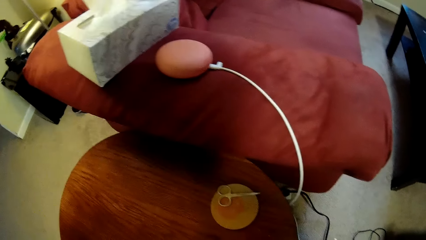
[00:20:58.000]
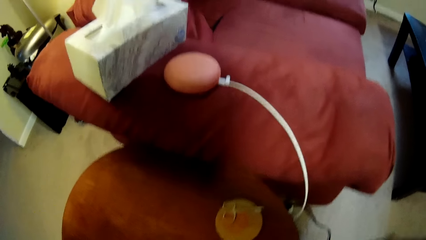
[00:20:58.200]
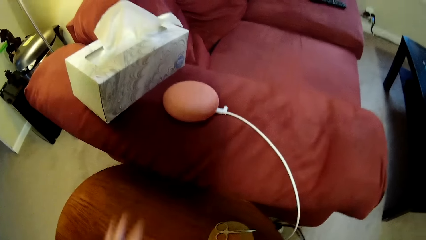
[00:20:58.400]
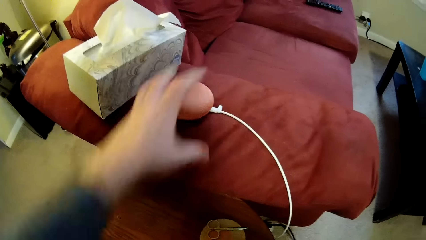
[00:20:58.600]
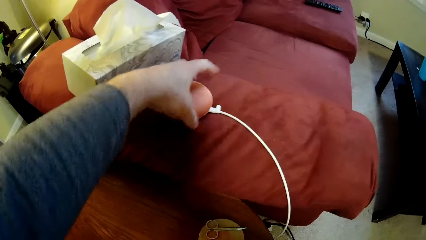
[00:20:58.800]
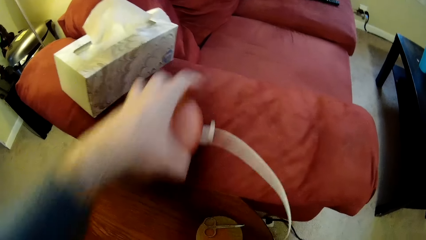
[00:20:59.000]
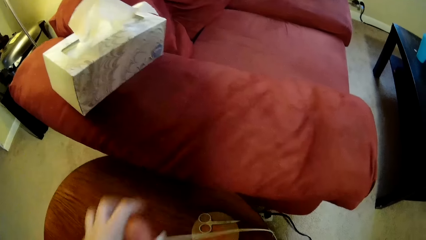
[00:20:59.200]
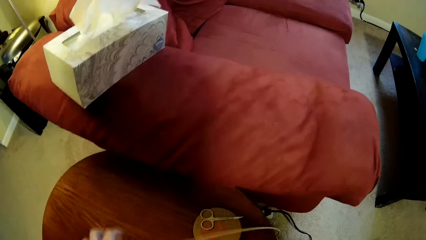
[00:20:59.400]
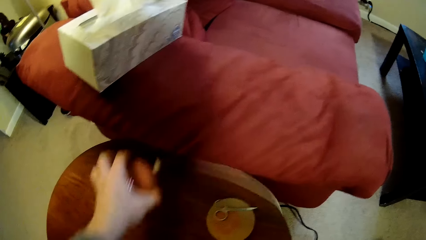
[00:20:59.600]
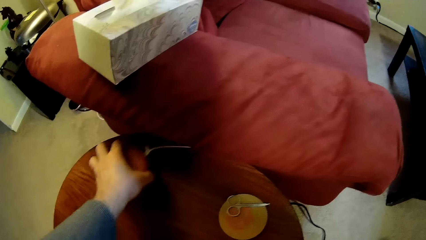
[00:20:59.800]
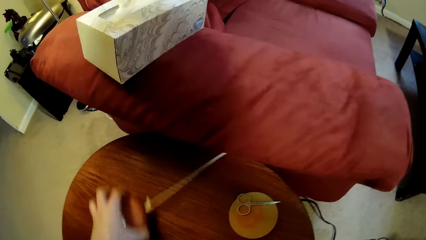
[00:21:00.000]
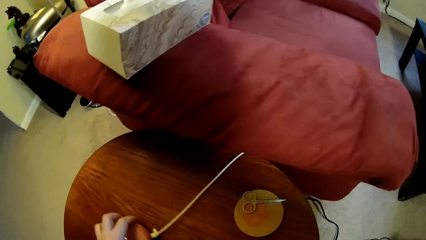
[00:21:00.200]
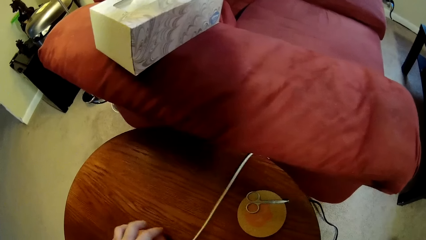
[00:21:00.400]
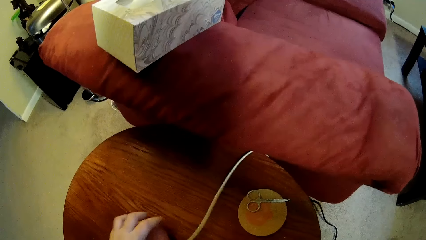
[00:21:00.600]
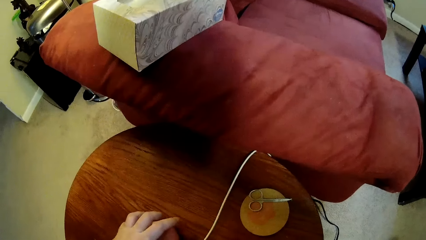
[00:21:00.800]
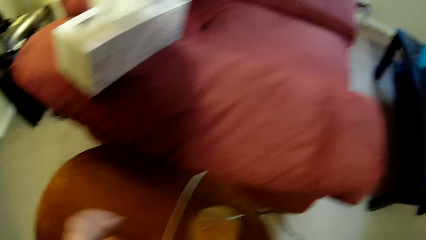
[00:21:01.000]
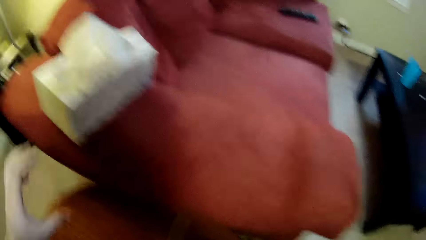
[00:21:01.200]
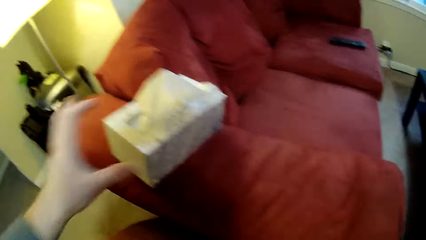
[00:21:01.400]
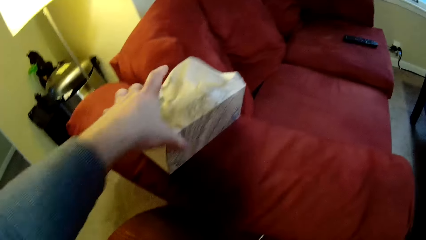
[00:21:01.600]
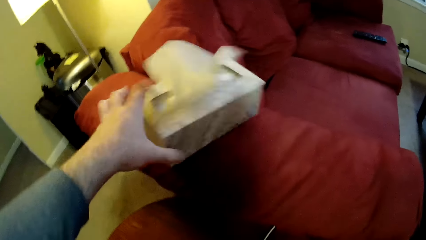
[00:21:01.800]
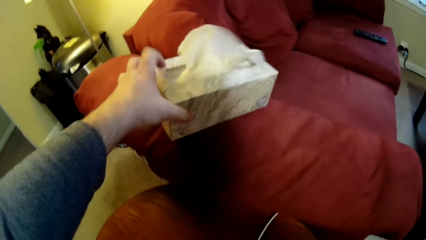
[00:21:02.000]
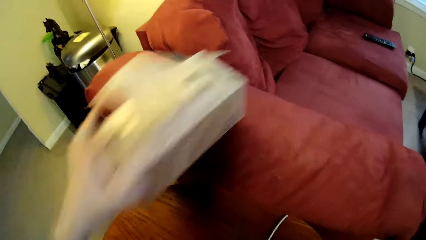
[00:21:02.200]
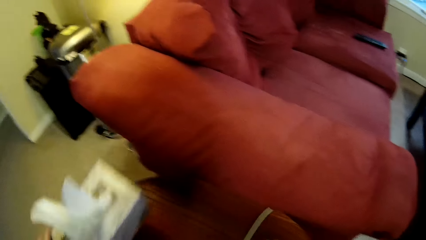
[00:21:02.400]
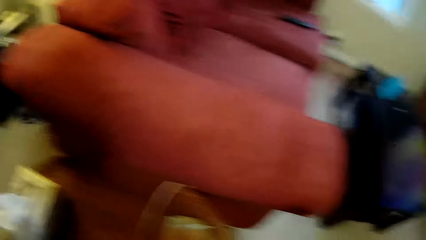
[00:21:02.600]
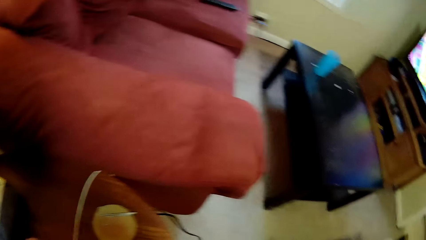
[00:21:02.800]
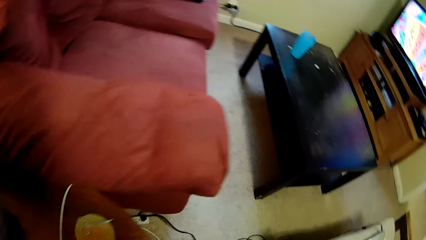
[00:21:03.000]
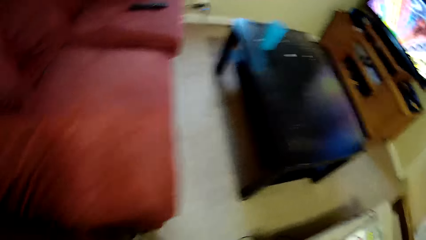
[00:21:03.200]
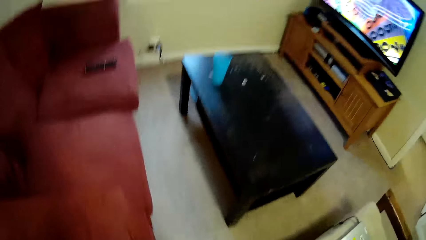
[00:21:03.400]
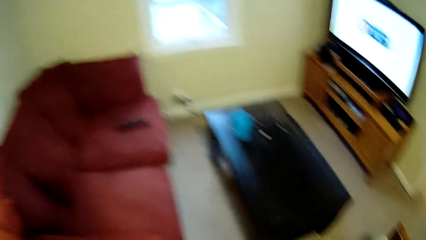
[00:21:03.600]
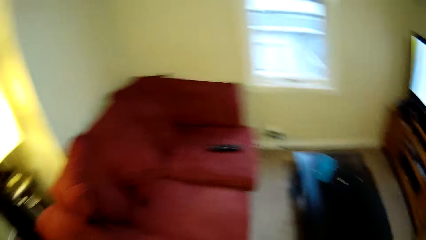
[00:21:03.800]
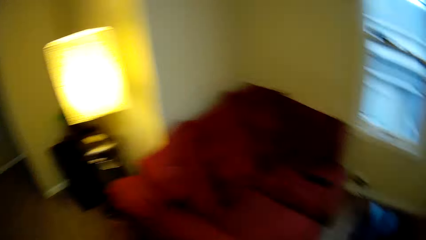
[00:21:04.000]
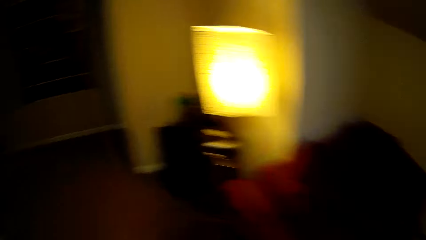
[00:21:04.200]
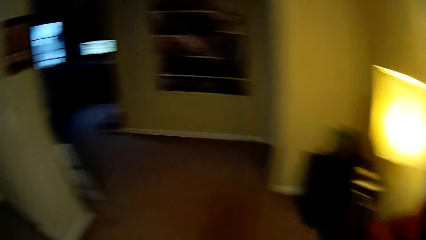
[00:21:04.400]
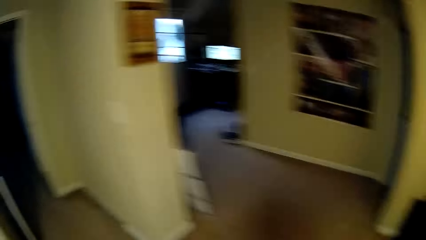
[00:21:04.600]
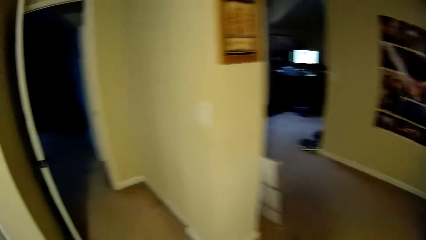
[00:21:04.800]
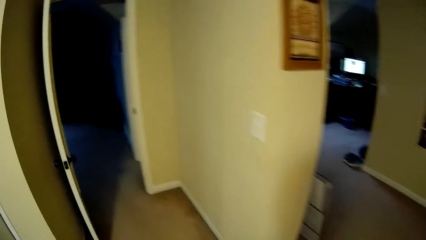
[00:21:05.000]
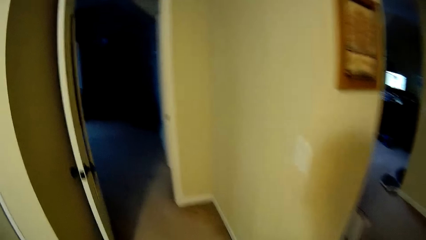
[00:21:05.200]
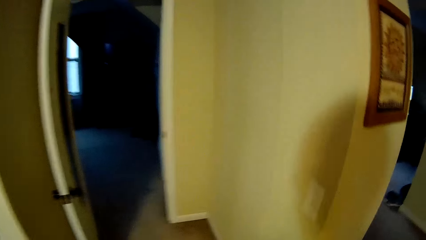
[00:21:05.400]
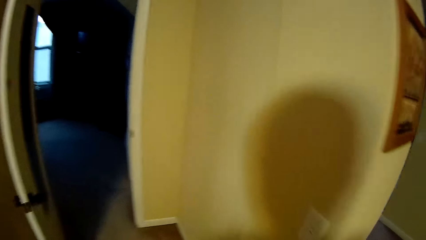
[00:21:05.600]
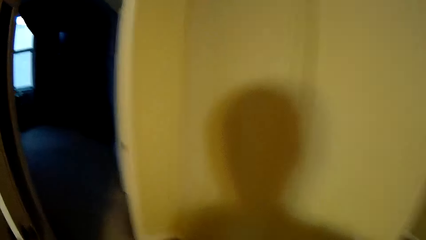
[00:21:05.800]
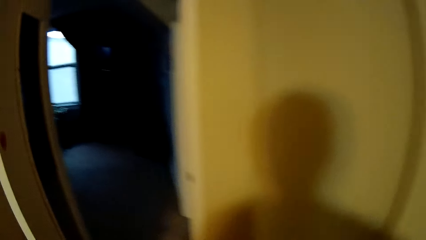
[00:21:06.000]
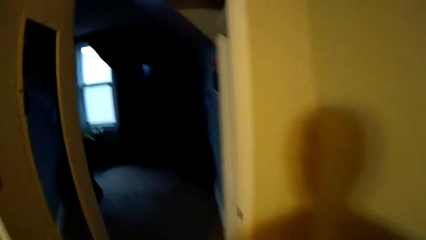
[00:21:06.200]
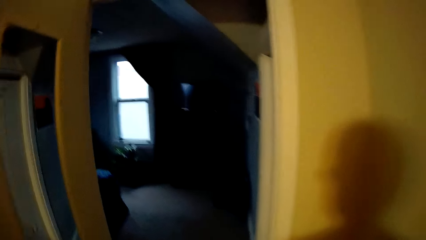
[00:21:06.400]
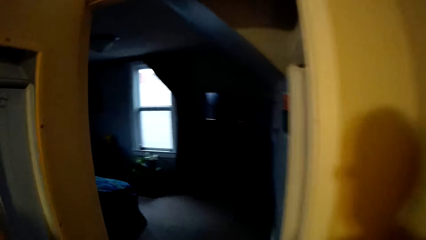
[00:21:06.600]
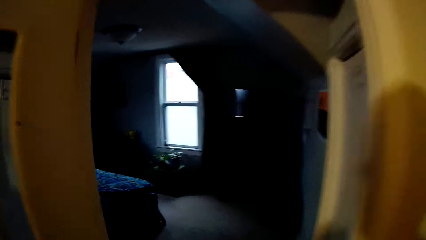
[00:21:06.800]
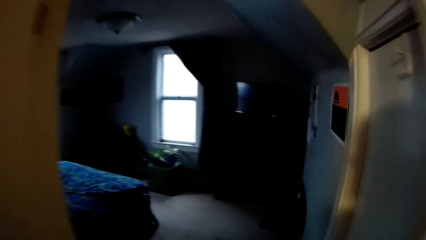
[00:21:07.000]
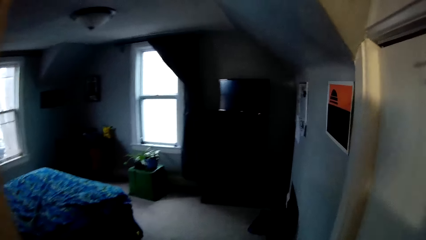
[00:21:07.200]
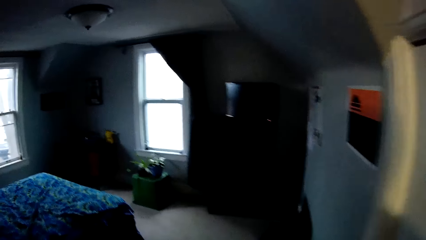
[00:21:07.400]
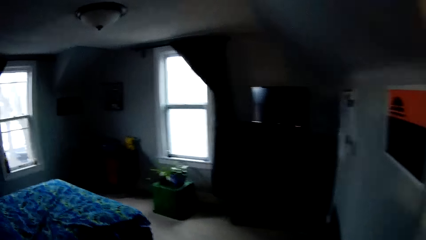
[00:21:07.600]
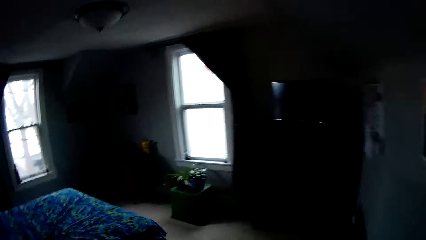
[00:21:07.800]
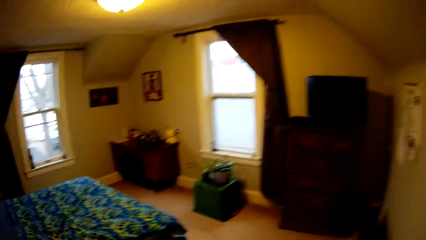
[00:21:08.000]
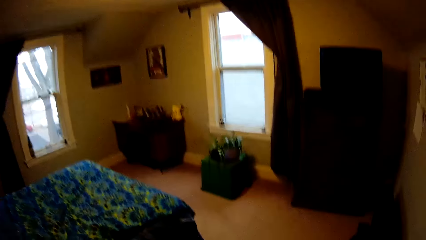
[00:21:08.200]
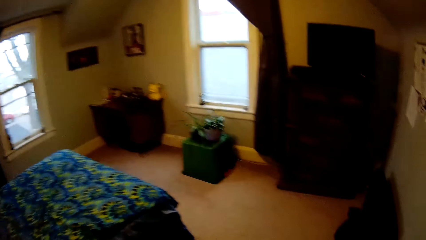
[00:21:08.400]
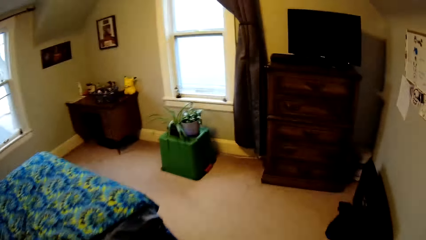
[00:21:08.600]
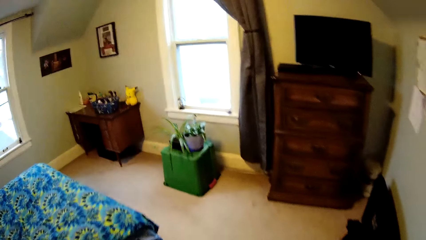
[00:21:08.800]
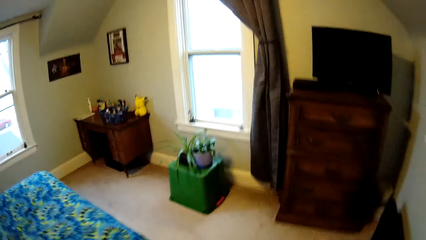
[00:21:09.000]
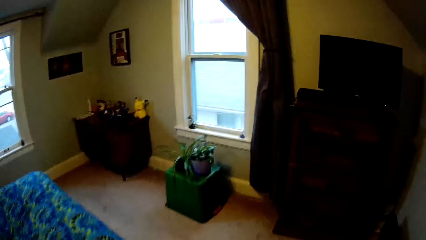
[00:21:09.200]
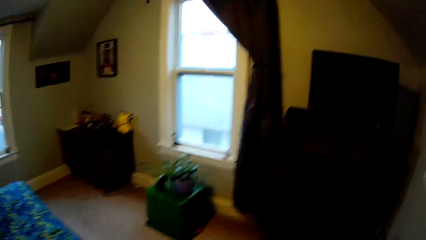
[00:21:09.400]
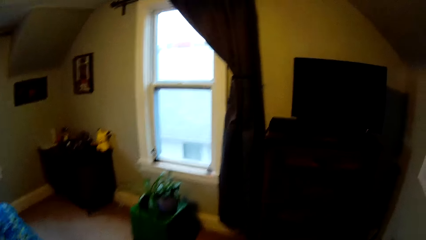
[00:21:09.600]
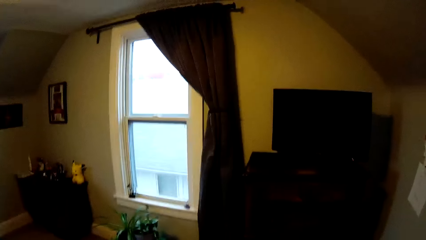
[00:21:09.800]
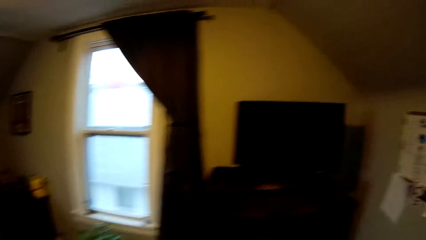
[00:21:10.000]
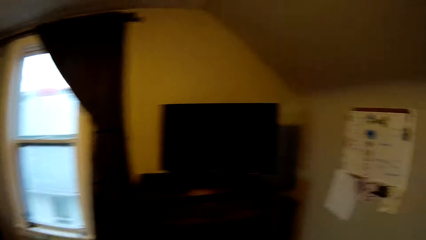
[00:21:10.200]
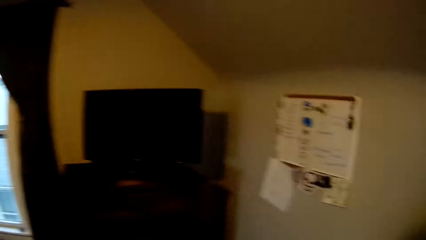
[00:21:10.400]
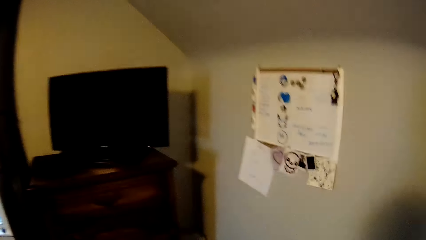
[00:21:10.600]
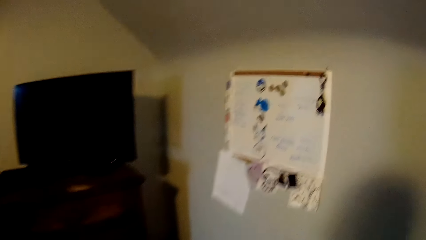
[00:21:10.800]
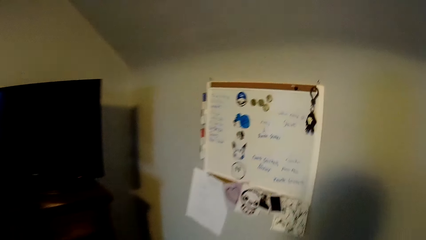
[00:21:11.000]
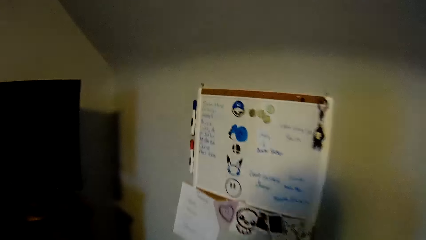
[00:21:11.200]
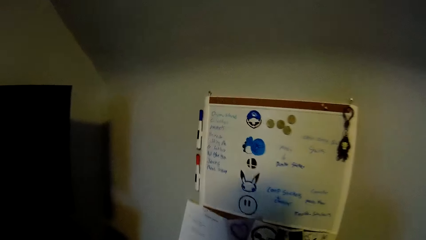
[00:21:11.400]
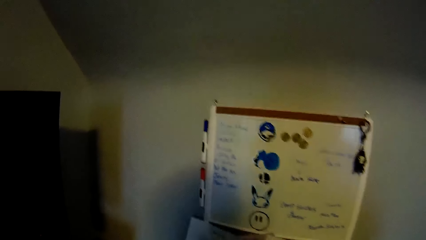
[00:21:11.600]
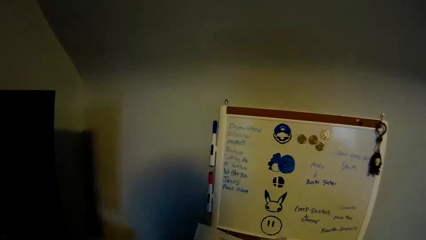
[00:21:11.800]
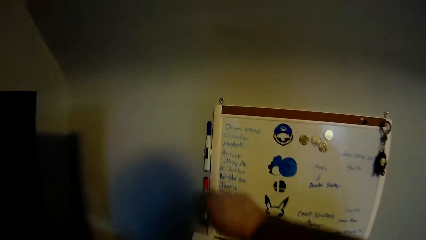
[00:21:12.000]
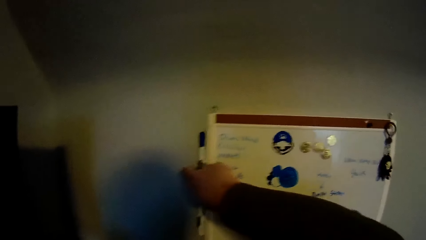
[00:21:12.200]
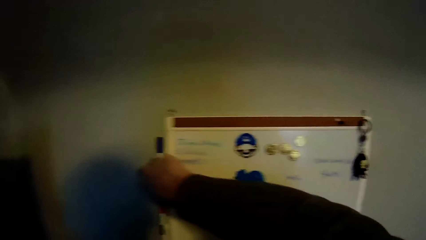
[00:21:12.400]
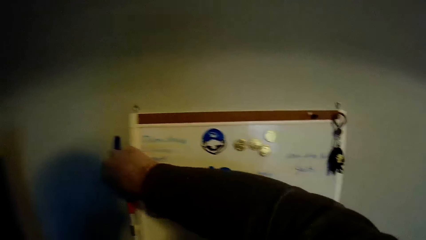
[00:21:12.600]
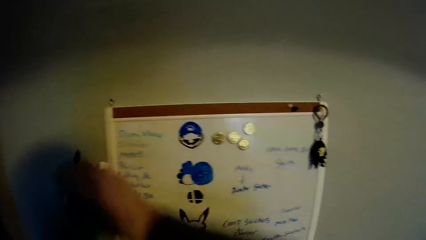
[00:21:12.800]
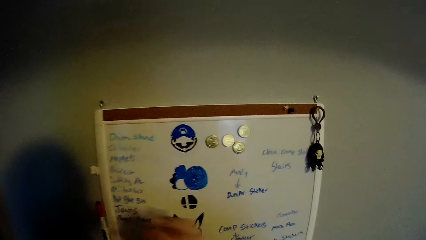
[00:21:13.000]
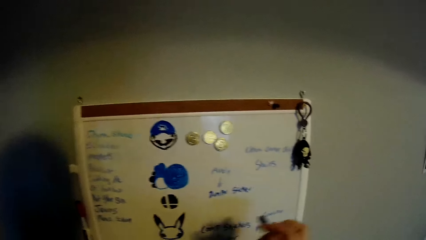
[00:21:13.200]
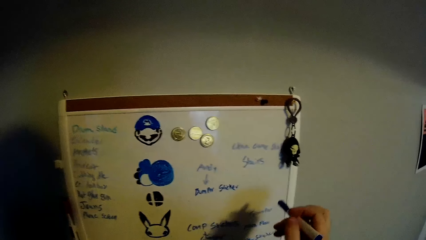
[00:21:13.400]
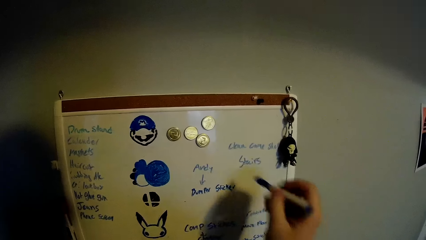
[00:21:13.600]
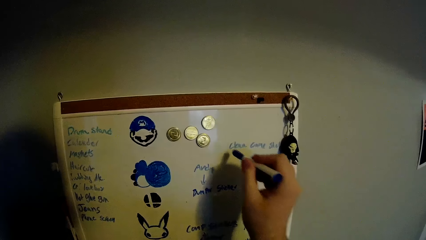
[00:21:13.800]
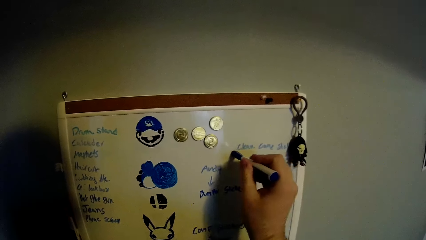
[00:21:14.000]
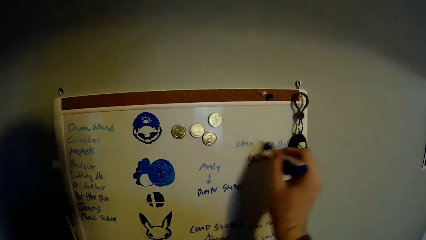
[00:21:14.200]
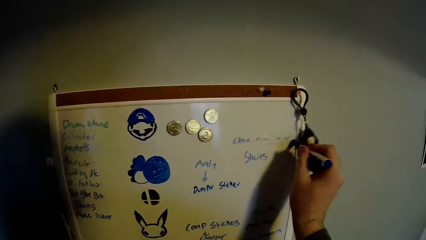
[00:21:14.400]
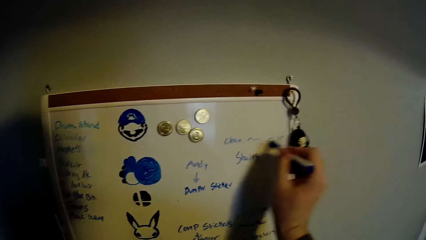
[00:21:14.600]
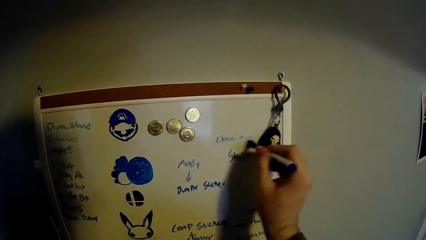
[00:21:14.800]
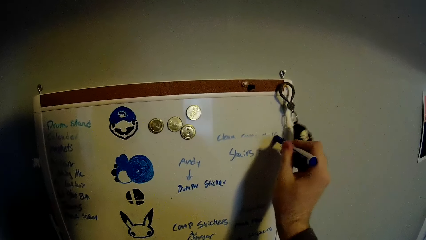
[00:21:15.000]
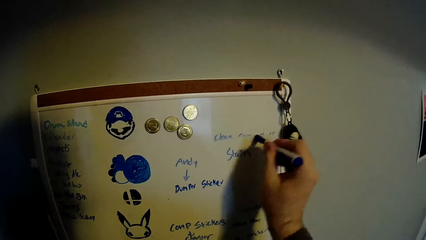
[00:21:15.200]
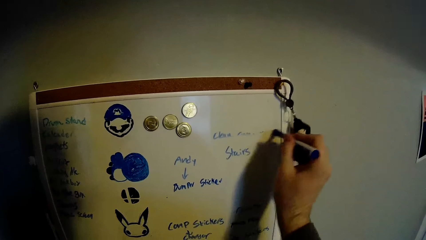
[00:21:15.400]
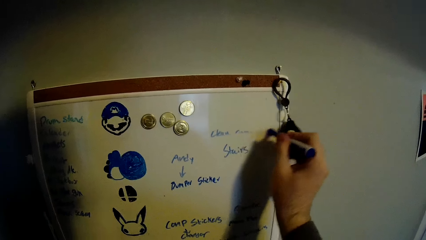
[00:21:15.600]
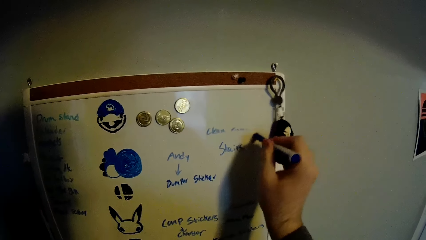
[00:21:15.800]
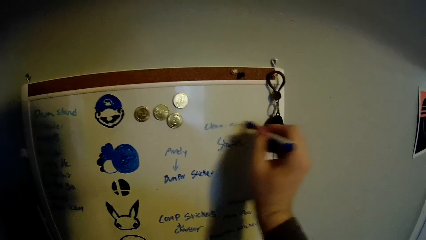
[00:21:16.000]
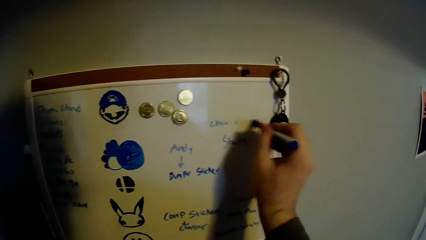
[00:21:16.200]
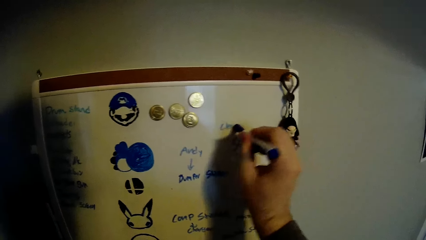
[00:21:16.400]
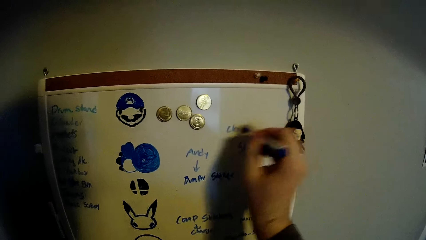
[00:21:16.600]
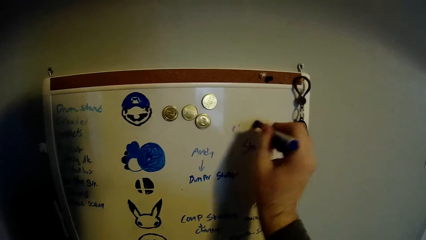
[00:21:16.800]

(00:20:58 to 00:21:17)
The camera wearer picks a power bank. They place something on the table. They pick the serviette box. They place the serviette box on the table. They walk in the house. They look around the house. They walk to the bedroom. They turn the light on. They turn off the lights. They pick an eraser. They rub the writings on the paper or wall board.
